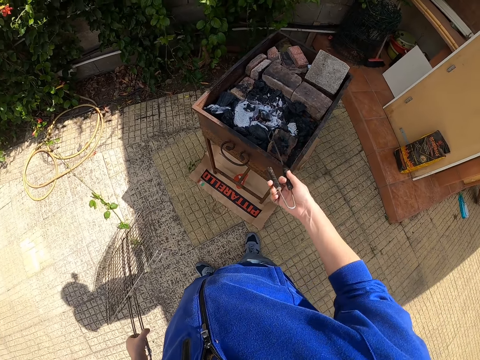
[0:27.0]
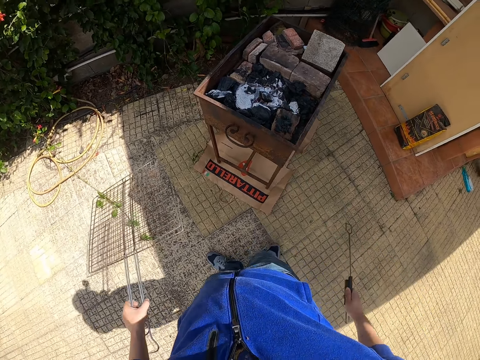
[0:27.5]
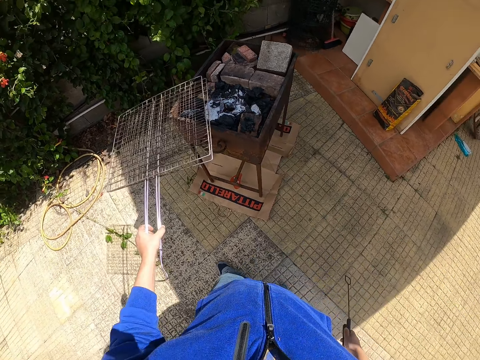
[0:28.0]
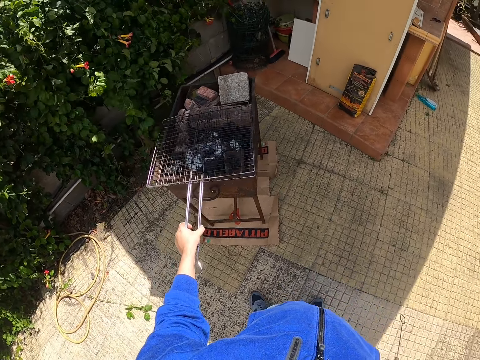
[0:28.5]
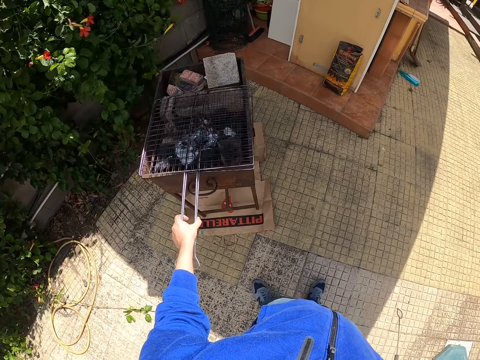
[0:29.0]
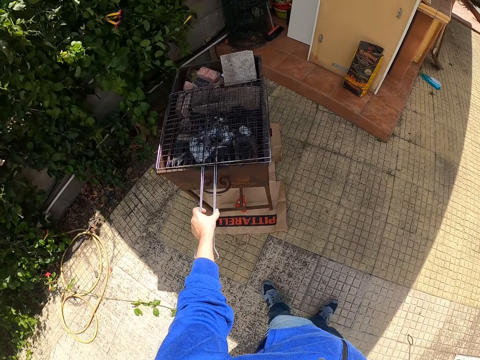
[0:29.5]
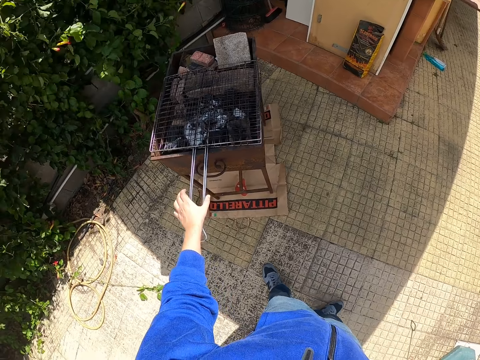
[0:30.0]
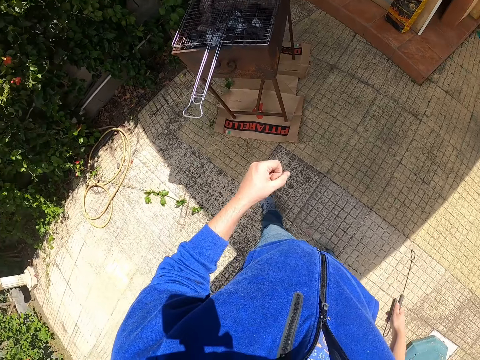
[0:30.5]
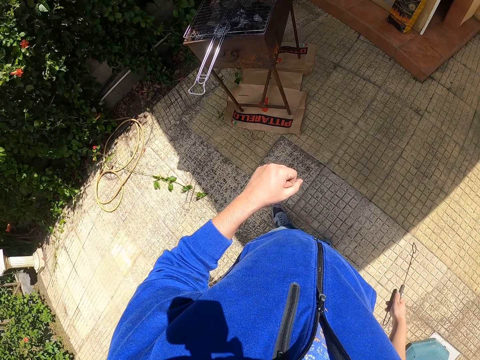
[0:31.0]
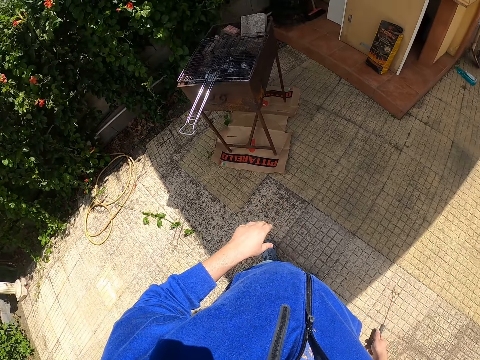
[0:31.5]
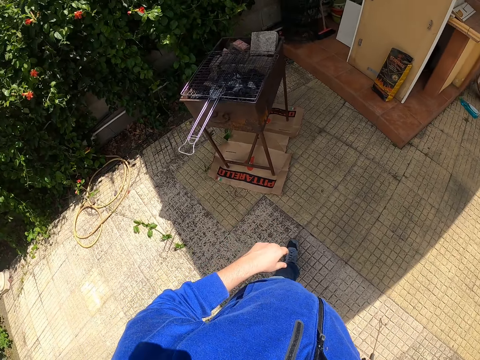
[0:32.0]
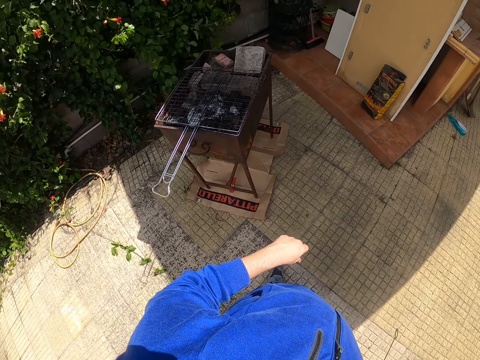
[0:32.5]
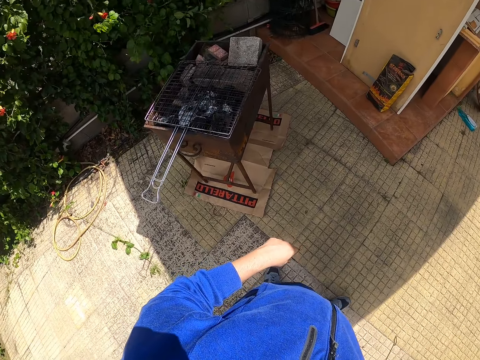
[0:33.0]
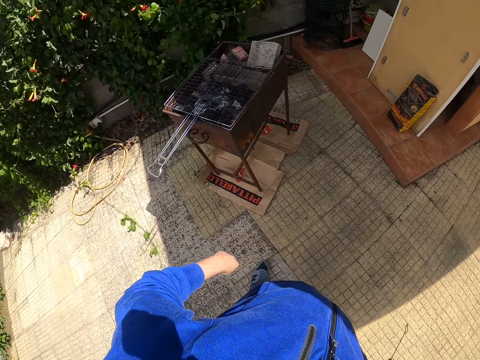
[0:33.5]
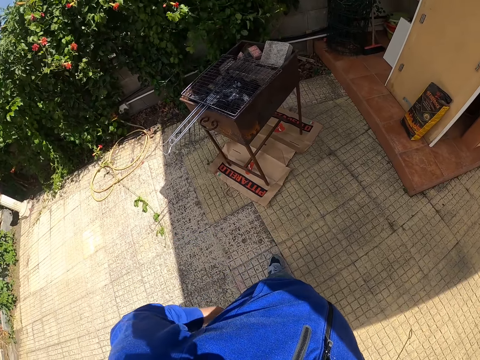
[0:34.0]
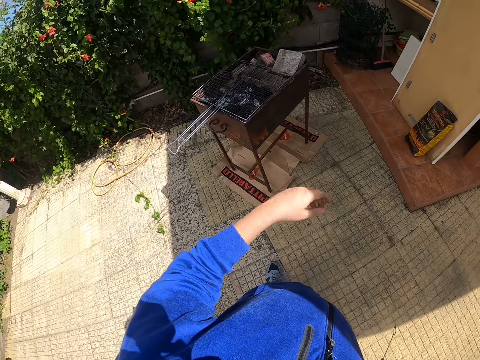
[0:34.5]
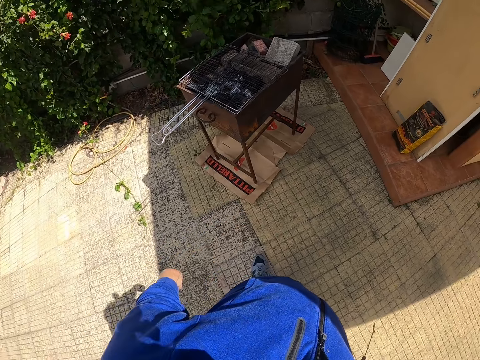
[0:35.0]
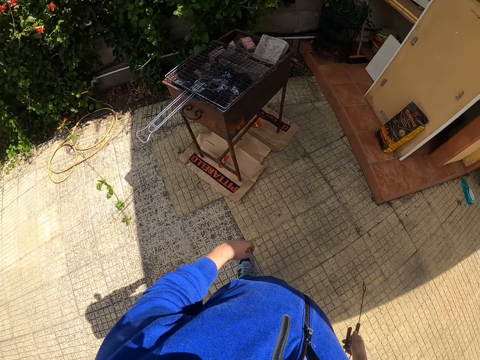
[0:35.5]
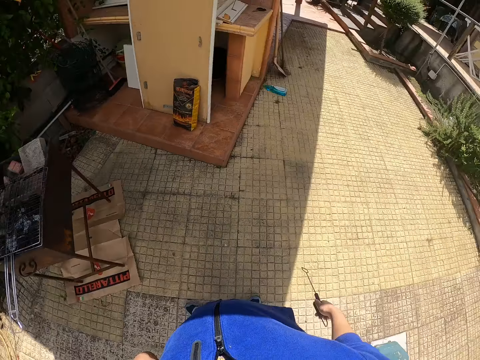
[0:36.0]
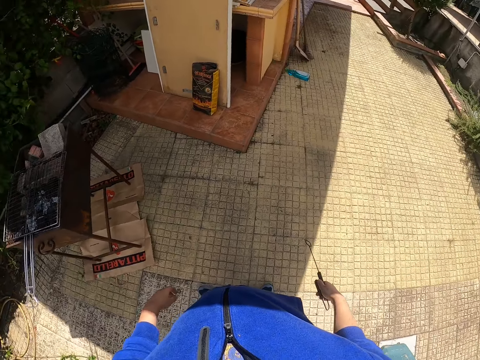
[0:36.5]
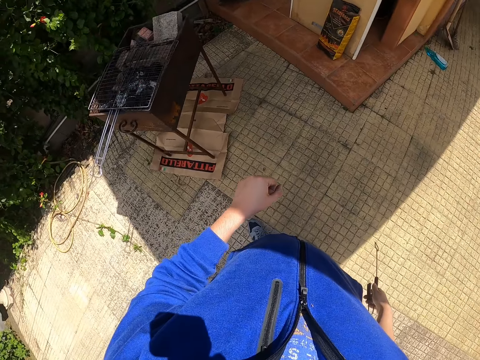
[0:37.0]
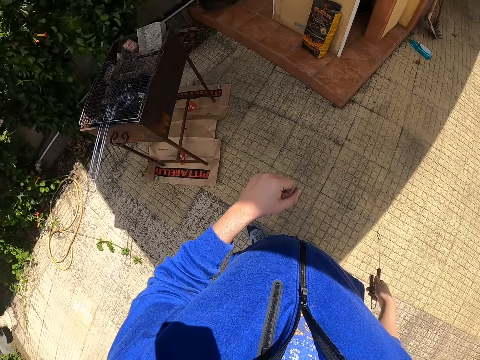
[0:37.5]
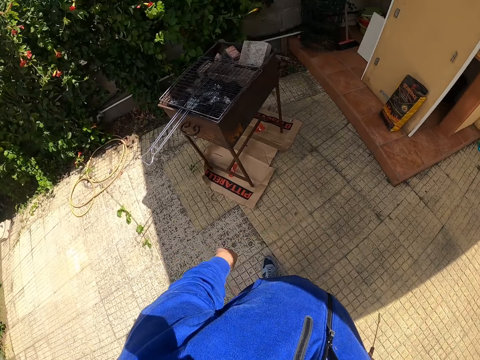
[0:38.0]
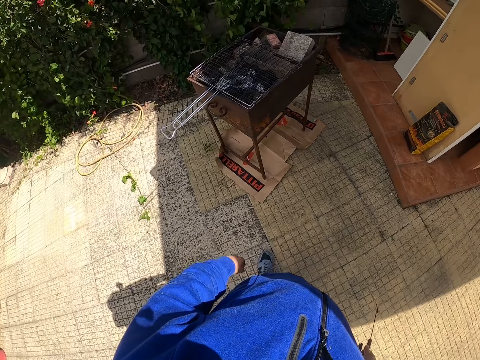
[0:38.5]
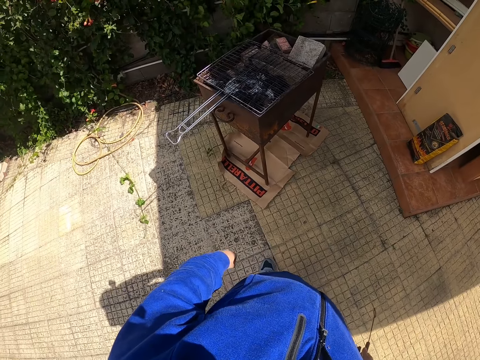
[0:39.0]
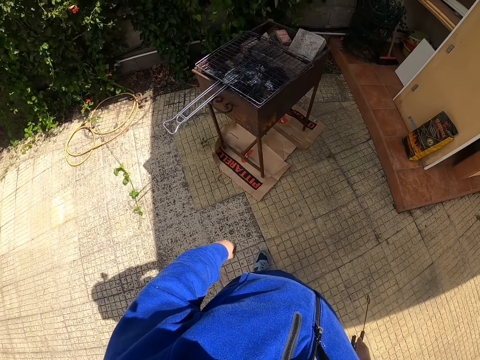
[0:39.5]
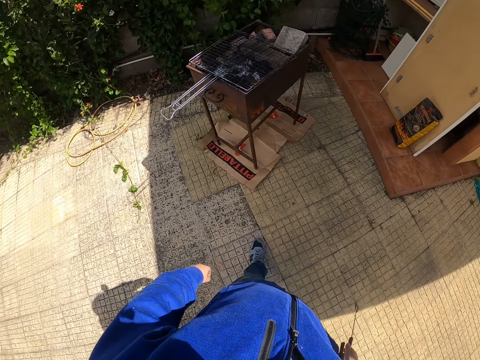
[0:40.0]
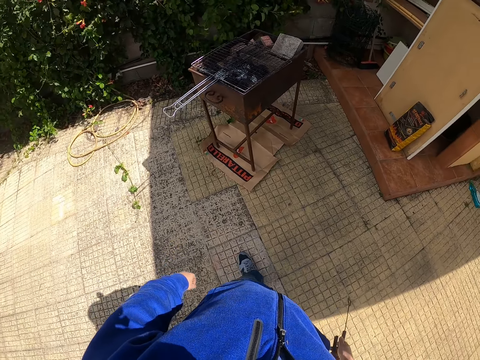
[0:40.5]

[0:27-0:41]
The camera wearer places the barbecue grate on the barbecue grill. He walks around the compound, shakes his hand, and stands on the compound.

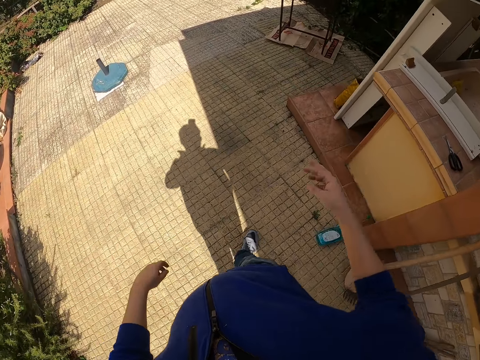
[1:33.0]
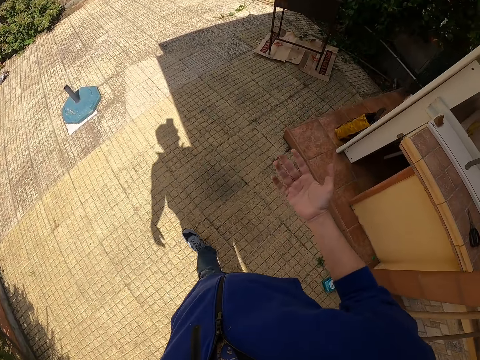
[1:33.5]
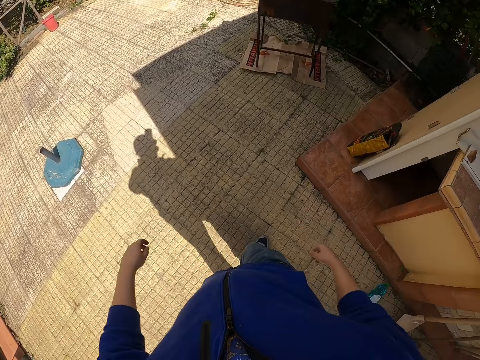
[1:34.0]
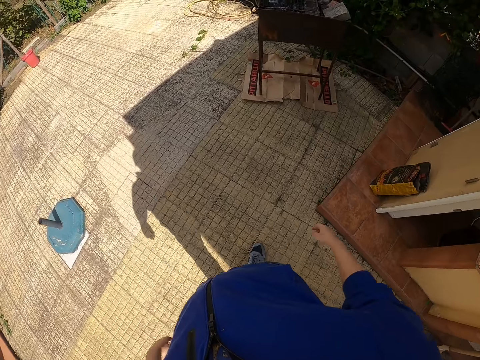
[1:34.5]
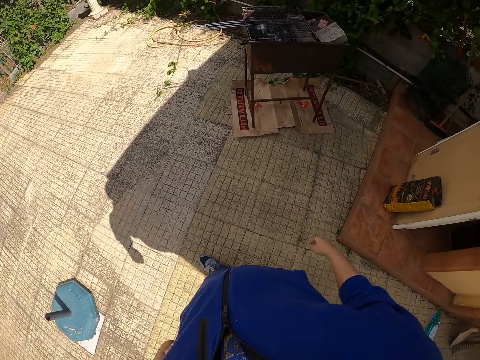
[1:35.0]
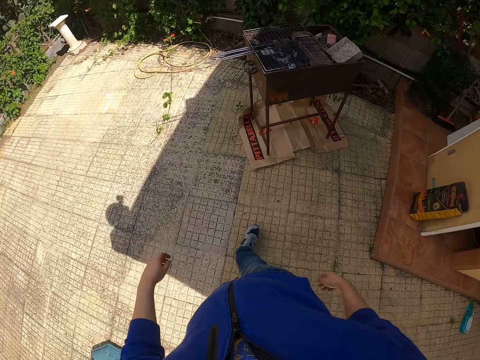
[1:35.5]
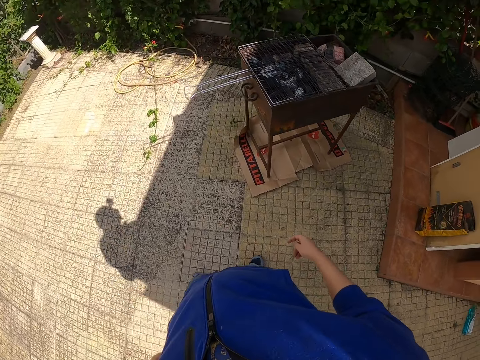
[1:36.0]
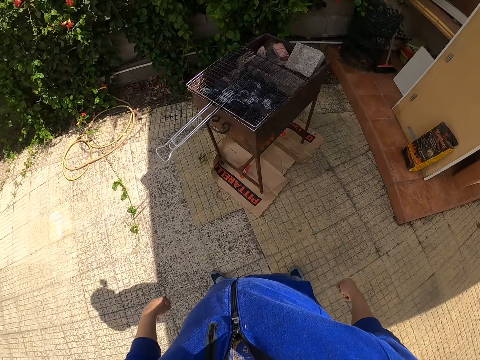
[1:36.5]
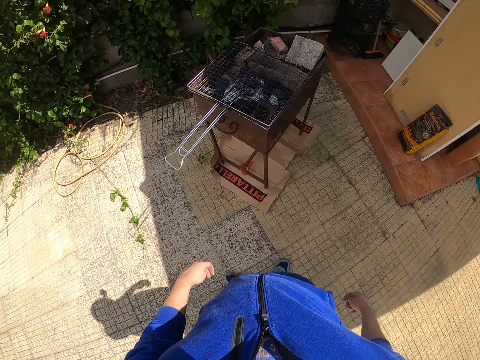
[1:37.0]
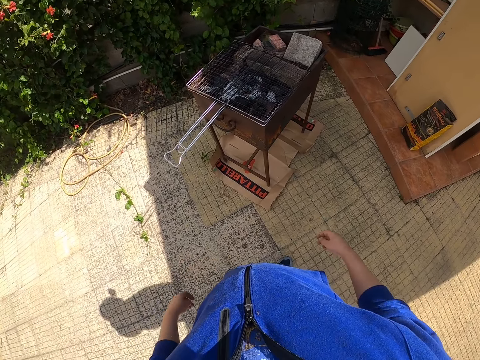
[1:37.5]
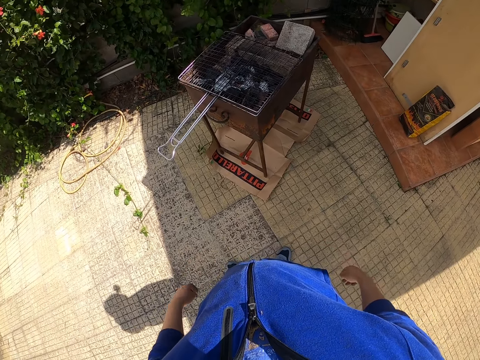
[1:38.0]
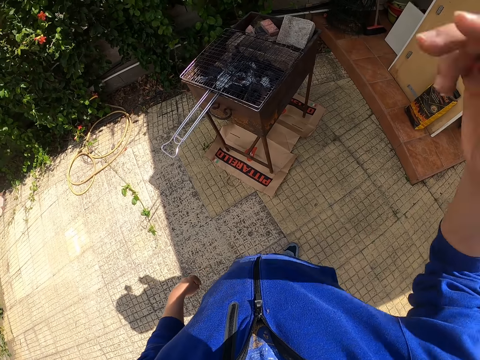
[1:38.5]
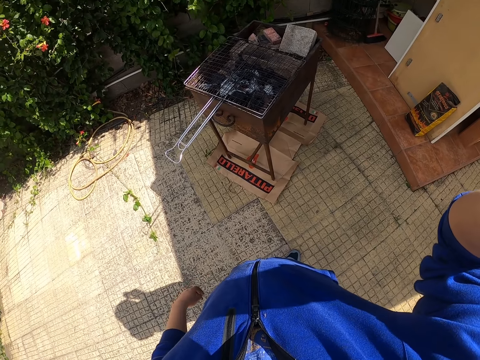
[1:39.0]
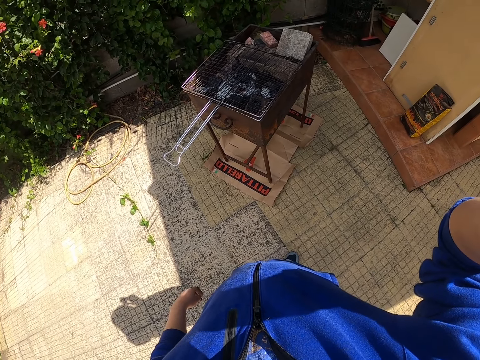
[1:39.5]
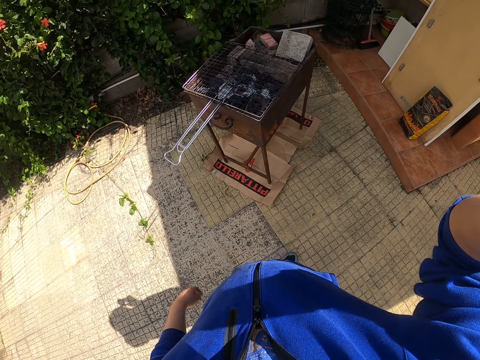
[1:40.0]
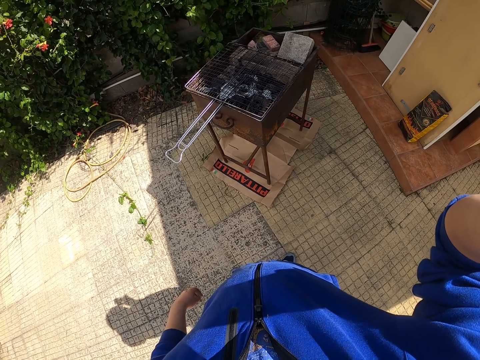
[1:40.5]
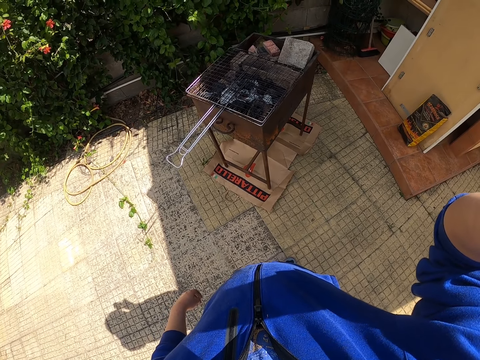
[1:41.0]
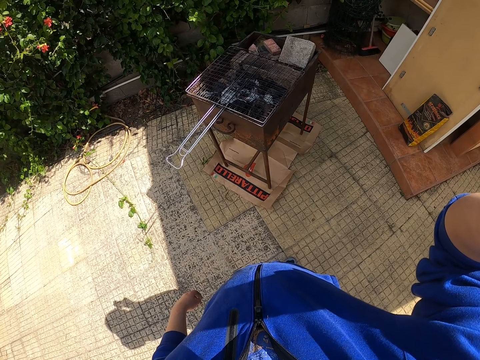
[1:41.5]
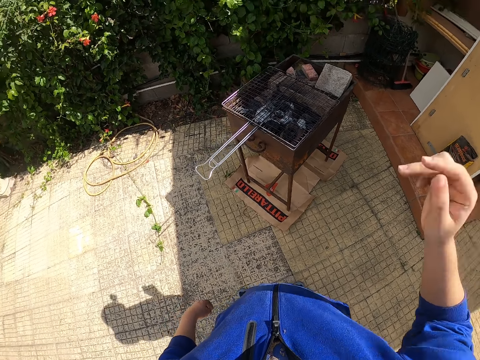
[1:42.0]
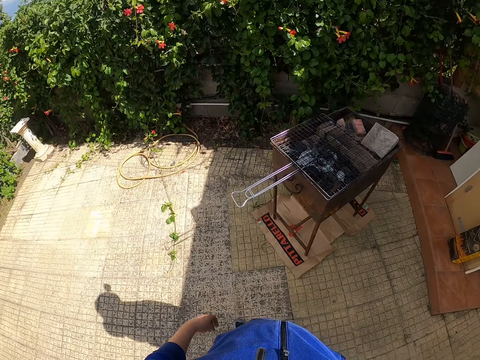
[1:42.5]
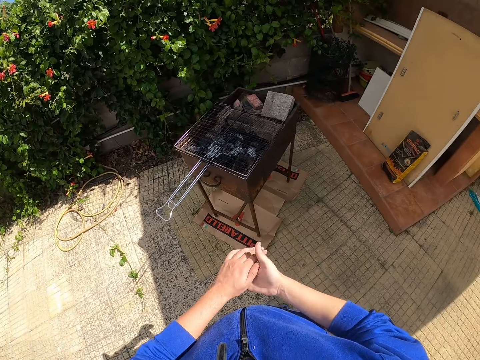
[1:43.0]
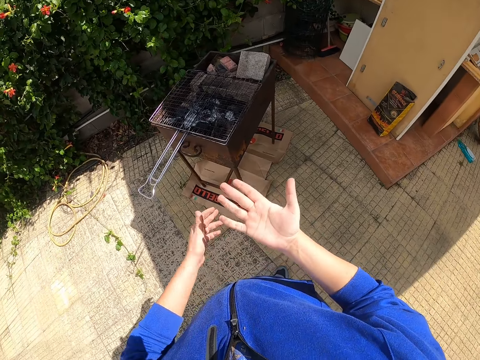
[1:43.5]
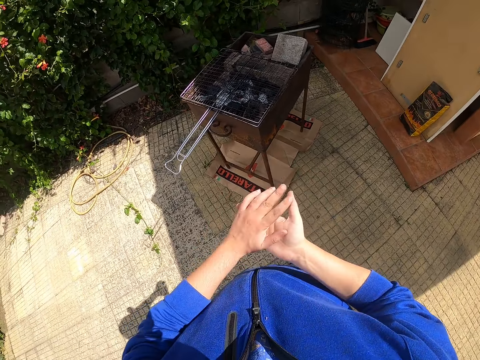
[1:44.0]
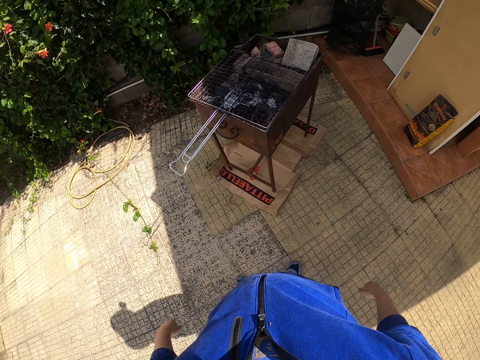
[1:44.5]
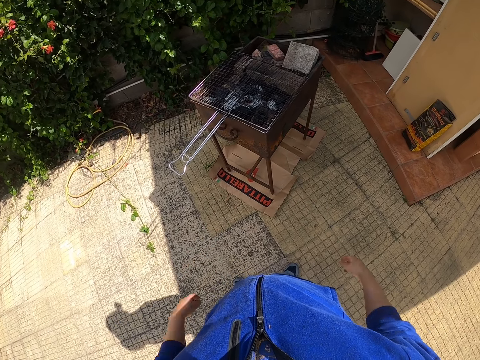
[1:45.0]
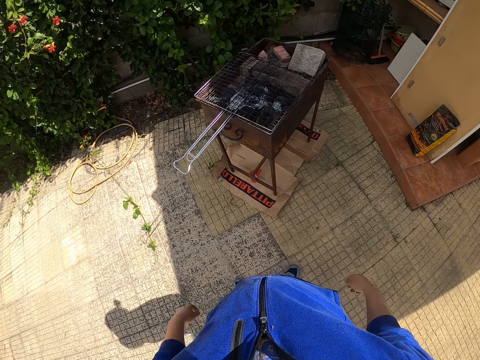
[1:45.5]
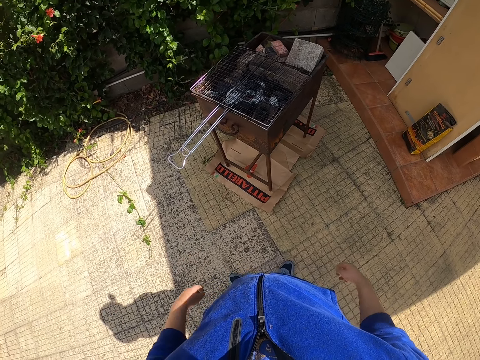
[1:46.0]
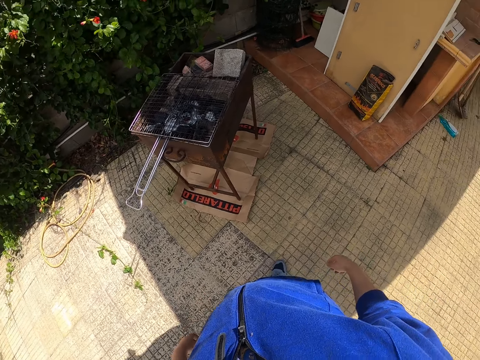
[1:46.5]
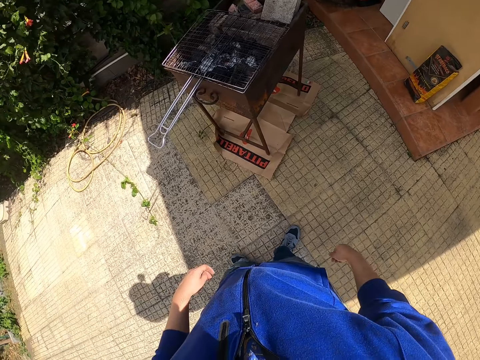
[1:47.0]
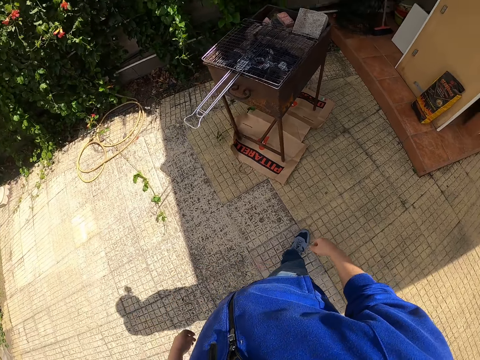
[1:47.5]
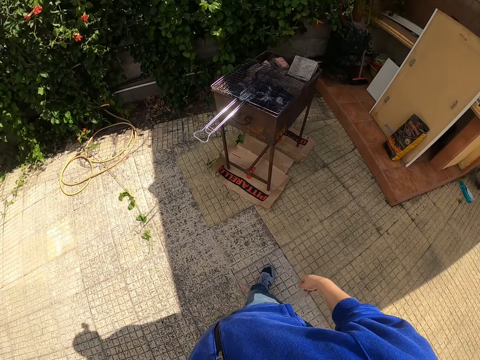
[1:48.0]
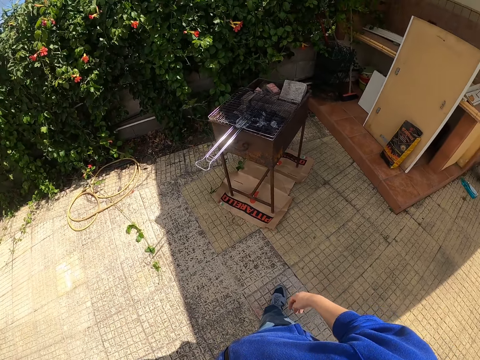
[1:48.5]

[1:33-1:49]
The camera wearer lifts his arm. He stands on the compound. He touches his face with his right hand. He adjusts the head camera. He drops his right hand. He rubs his palms together. He back-pedals on the compound.
